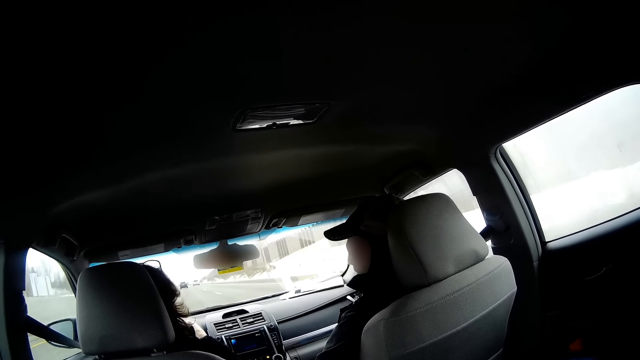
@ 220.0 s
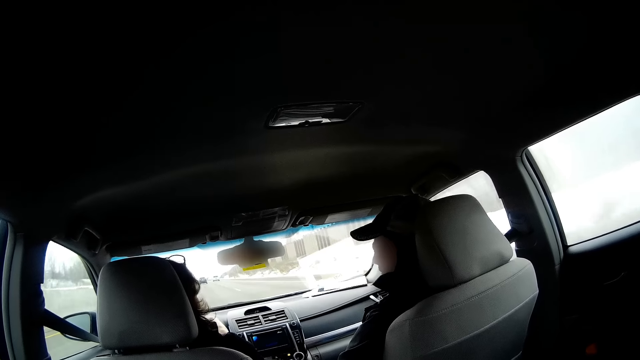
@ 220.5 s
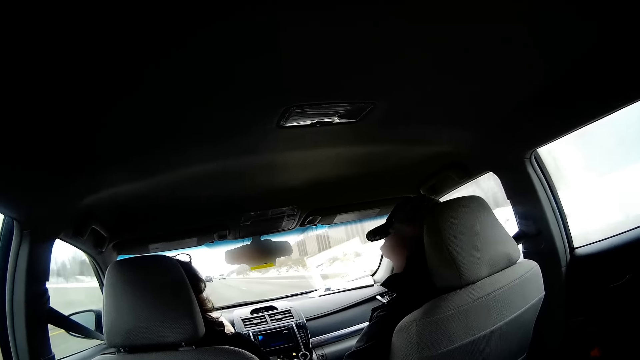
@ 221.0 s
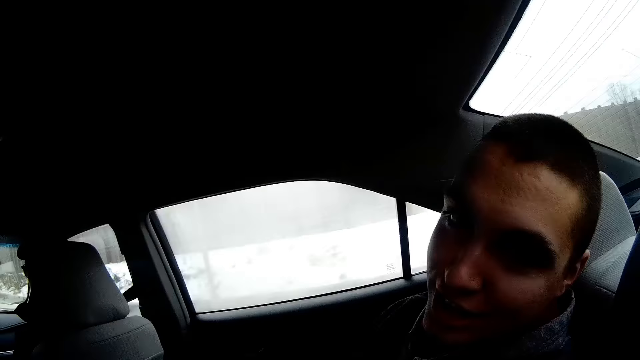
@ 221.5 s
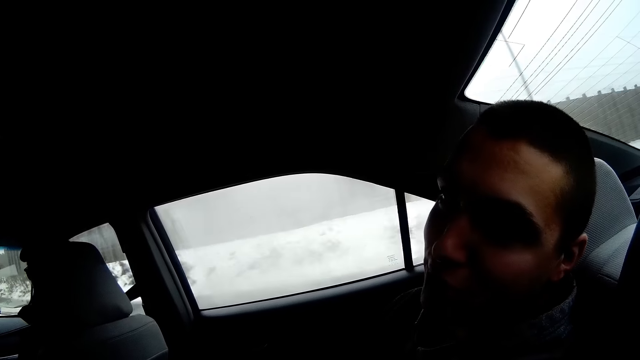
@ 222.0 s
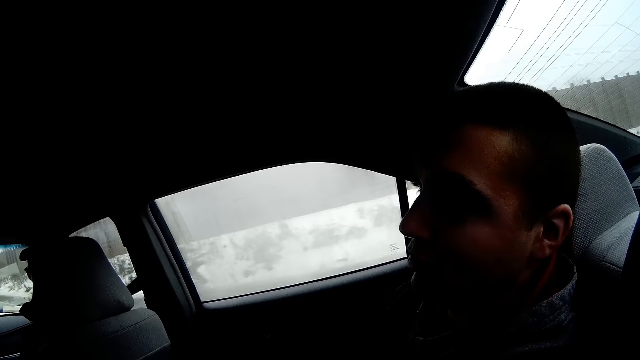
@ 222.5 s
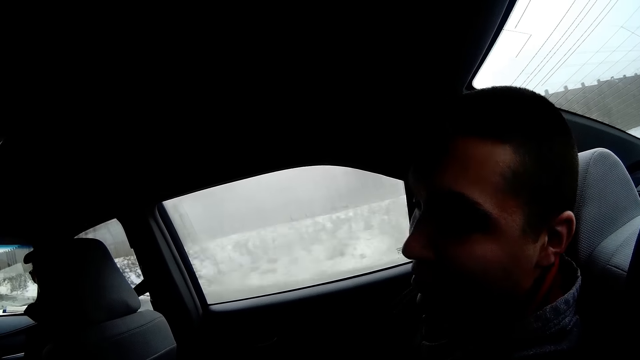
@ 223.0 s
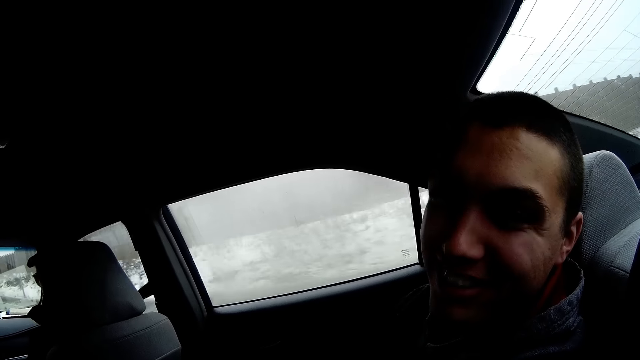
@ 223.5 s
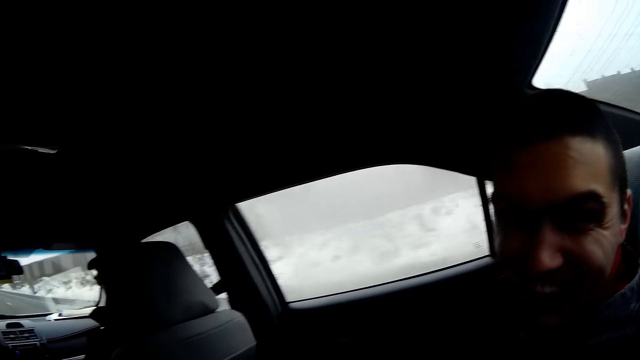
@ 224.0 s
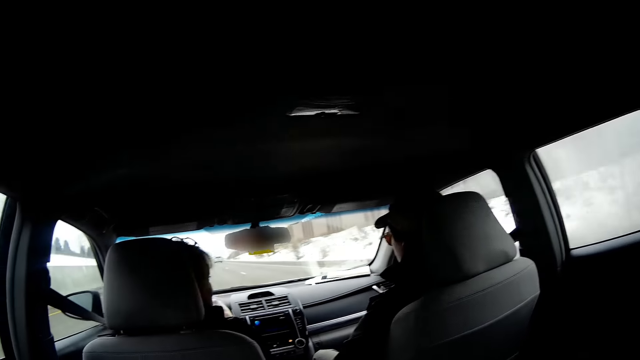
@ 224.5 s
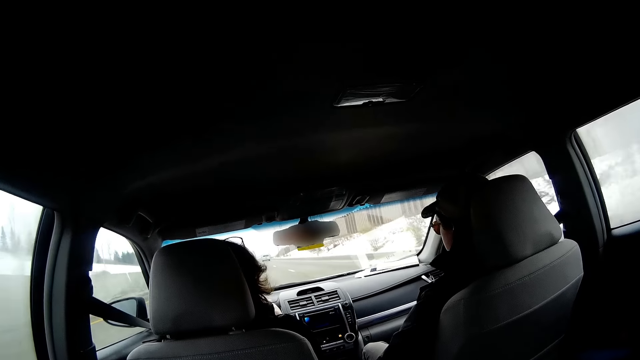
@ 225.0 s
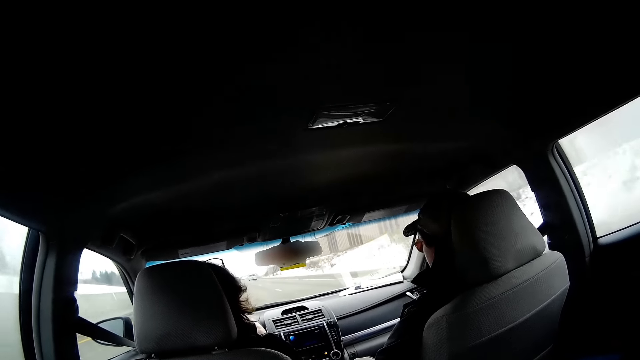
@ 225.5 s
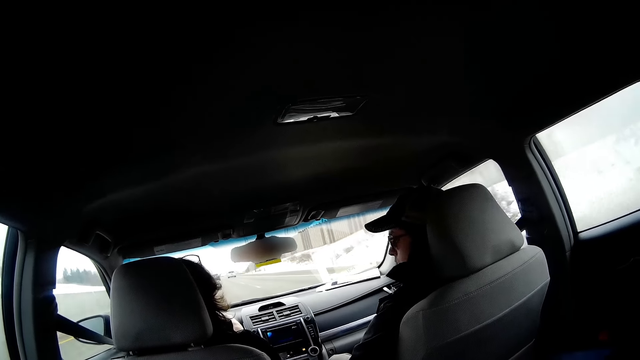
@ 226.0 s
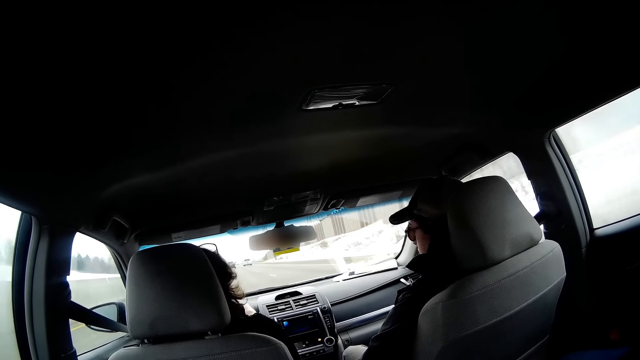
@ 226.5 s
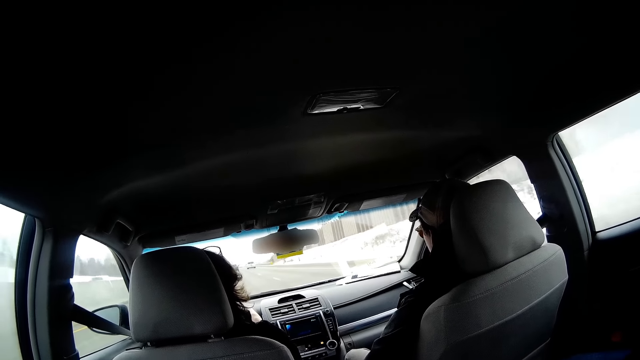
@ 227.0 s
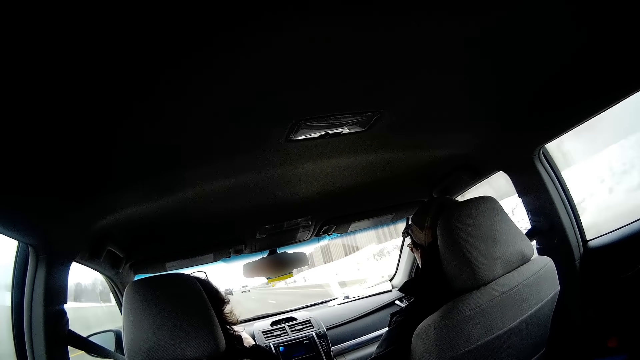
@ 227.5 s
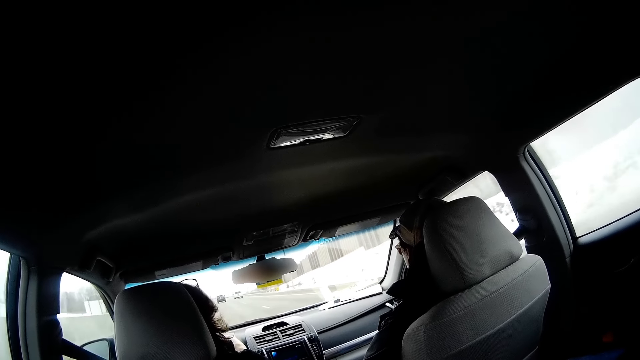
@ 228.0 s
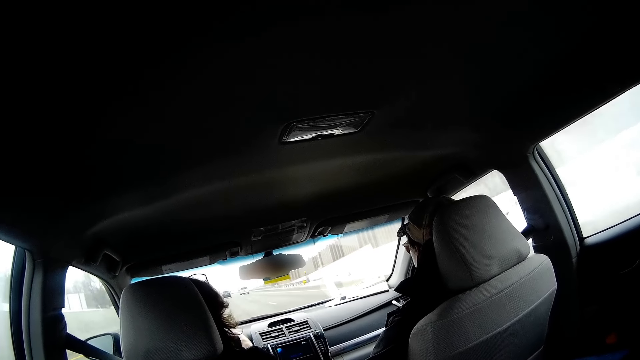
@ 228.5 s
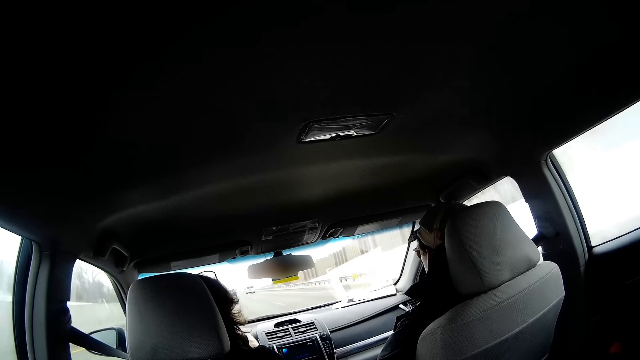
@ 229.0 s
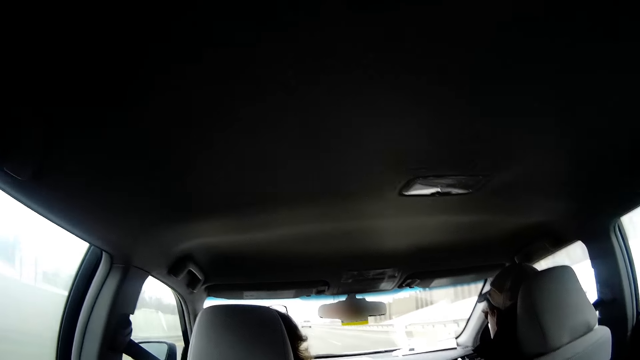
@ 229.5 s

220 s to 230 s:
The camera wearer turns towards a man. They look at the car.

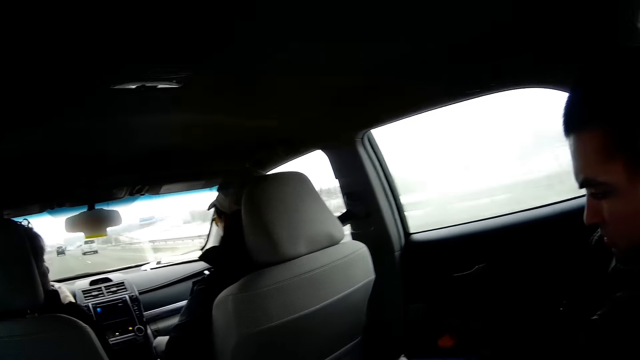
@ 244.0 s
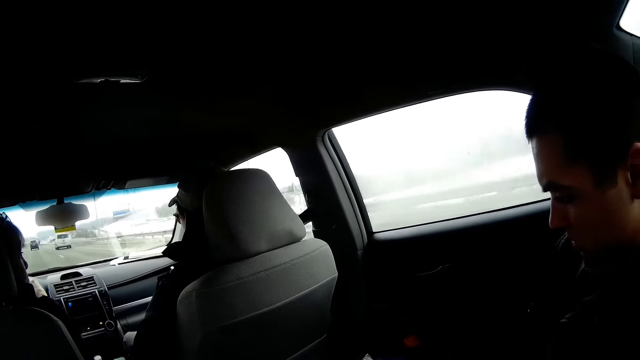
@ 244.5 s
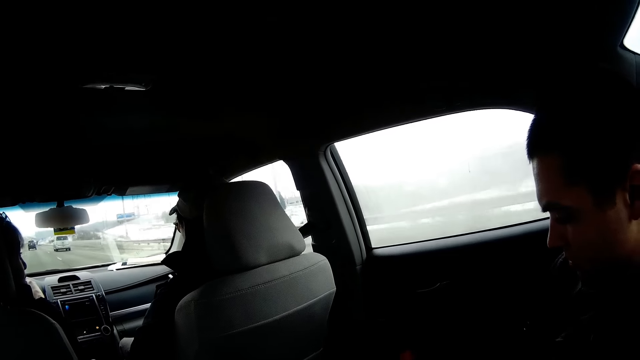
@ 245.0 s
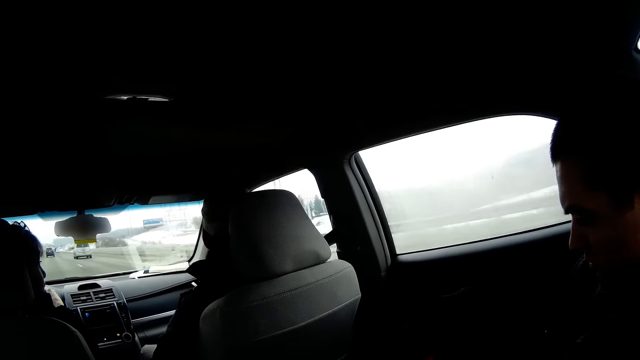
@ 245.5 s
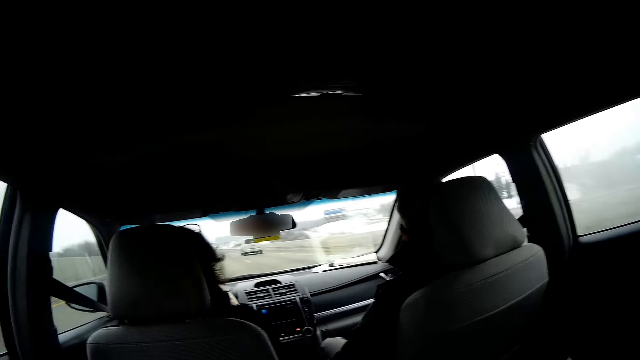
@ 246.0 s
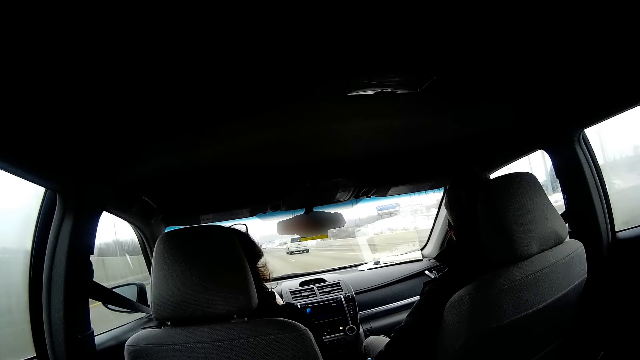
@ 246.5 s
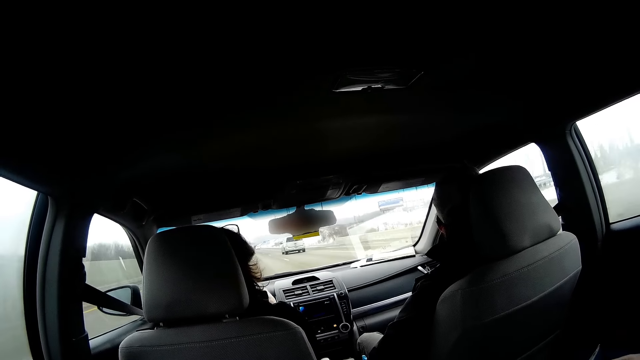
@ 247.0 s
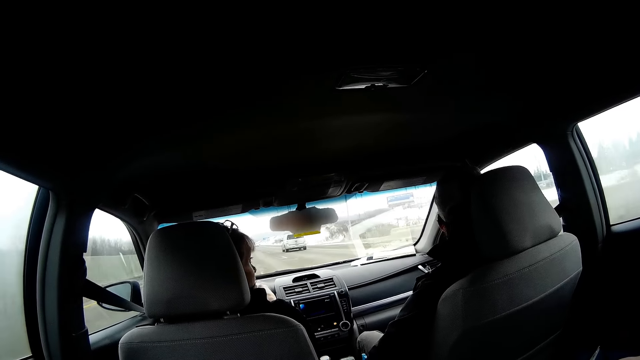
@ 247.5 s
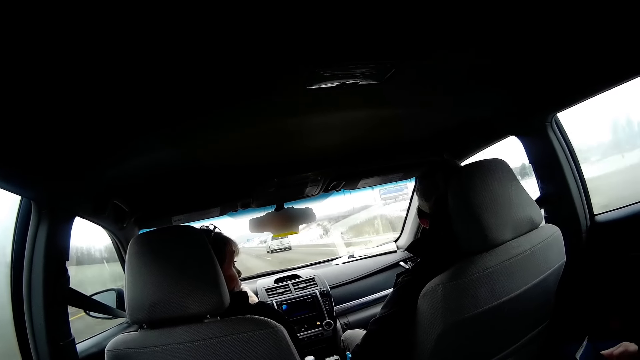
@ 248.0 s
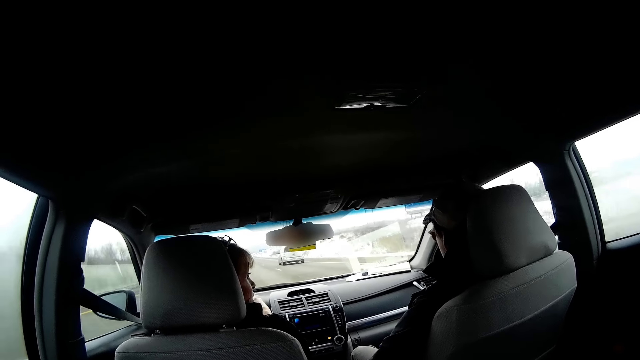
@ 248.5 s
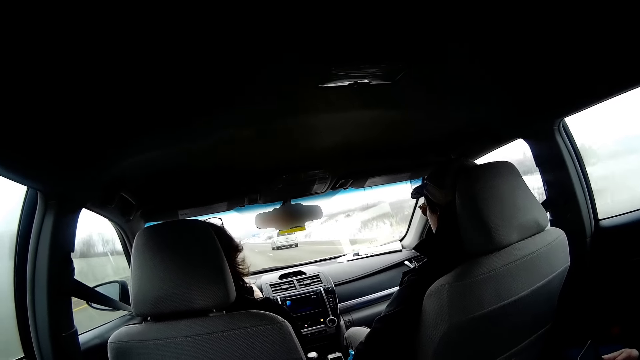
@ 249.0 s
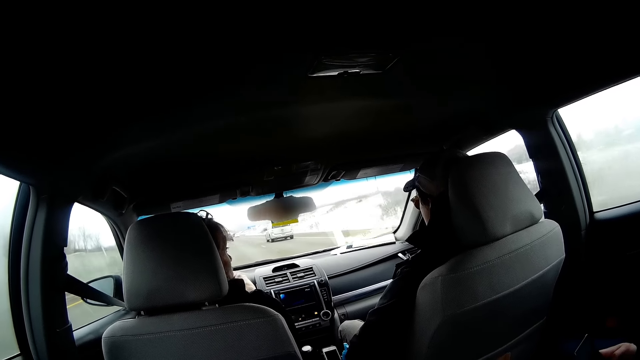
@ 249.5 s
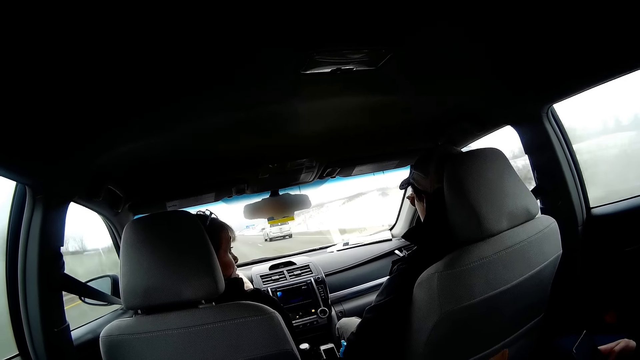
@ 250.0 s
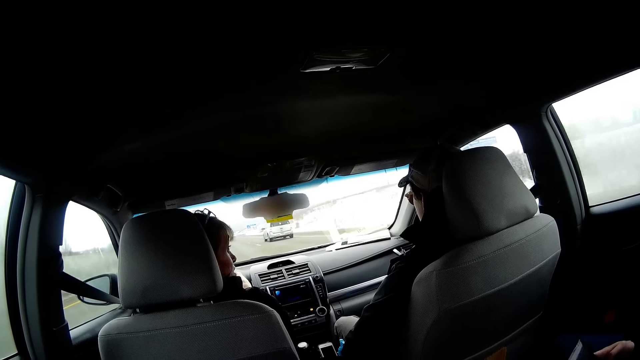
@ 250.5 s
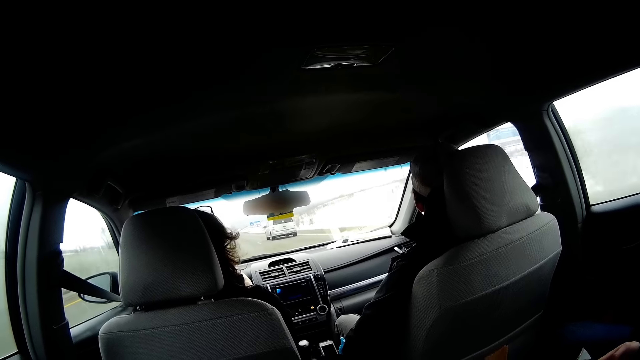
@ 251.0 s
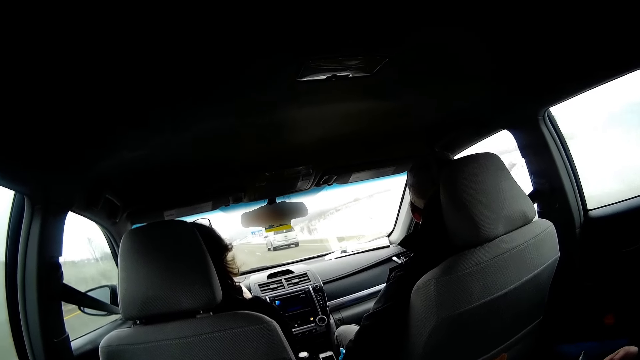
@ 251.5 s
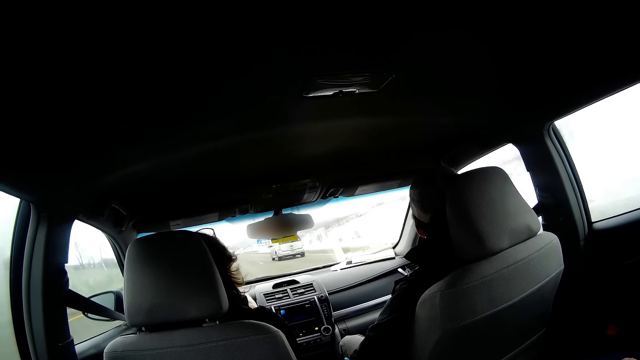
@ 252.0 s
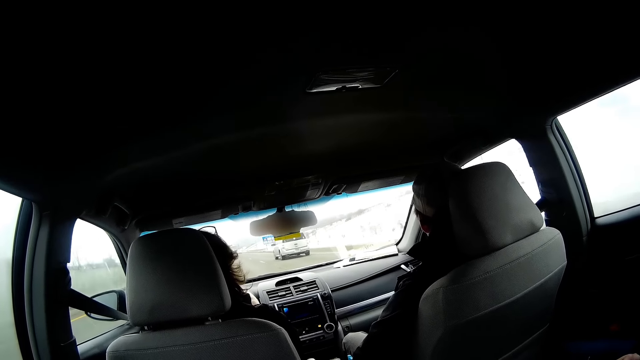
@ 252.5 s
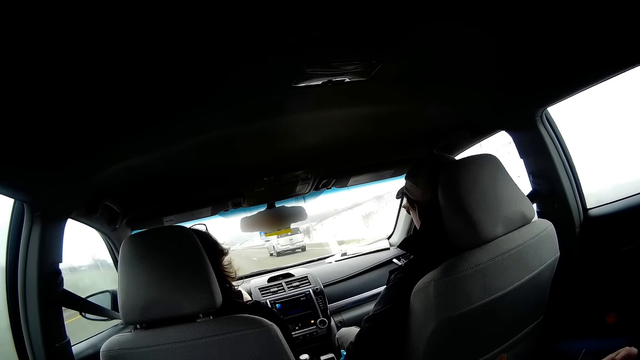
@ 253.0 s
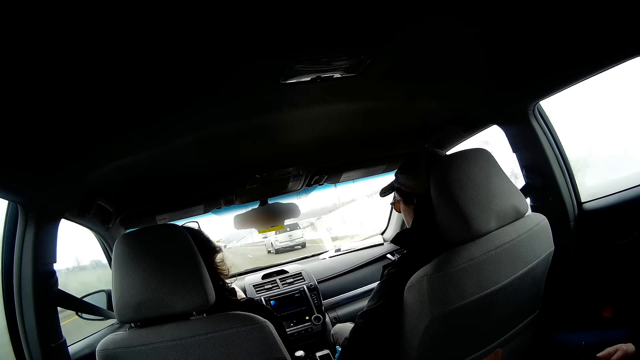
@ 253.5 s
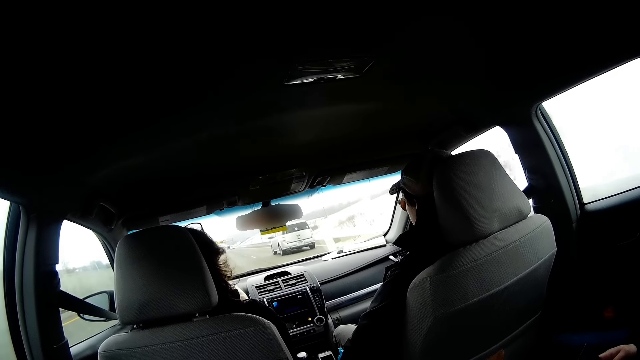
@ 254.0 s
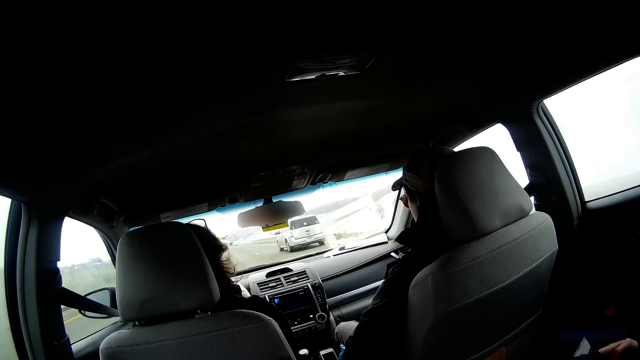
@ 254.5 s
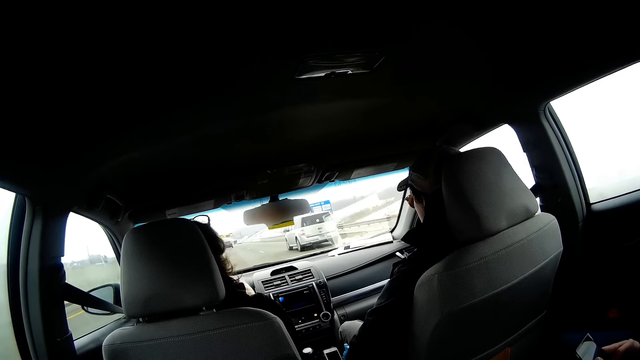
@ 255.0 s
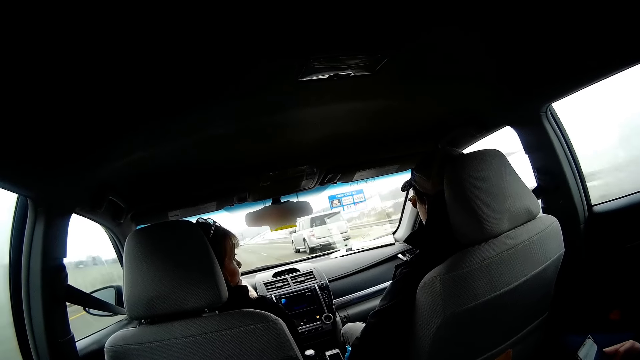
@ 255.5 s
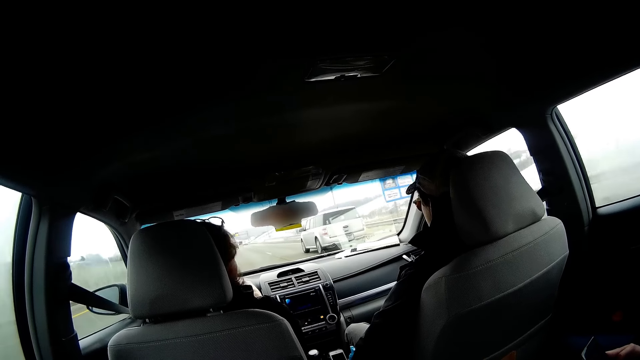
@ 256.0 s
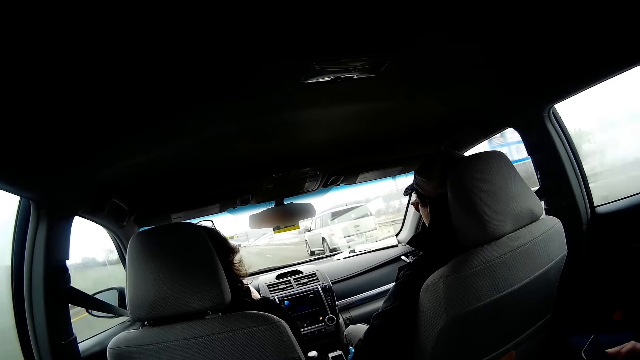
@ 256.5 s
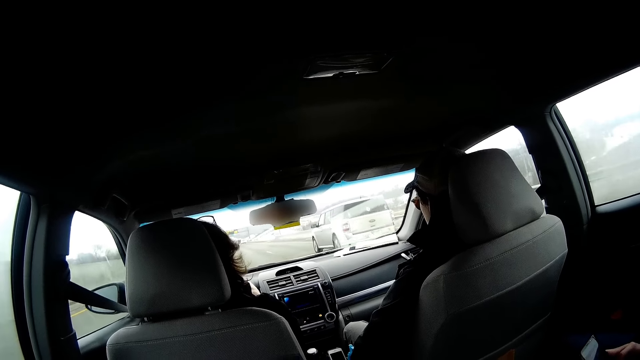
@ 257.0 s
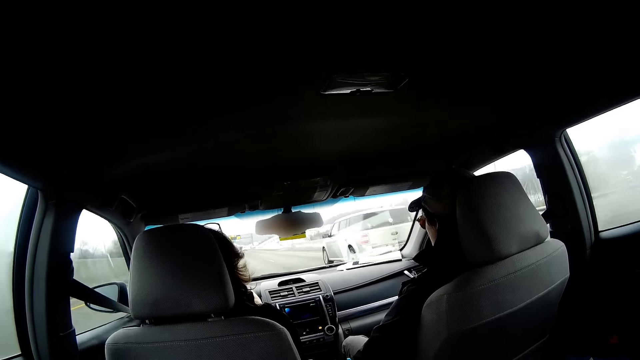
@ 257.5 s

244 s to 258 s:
The camera wearer turns towards a man. They look around the car.
